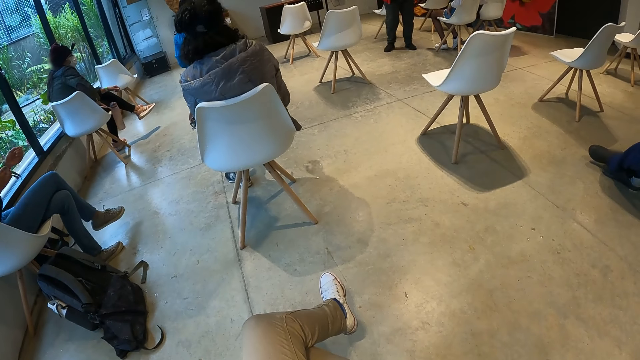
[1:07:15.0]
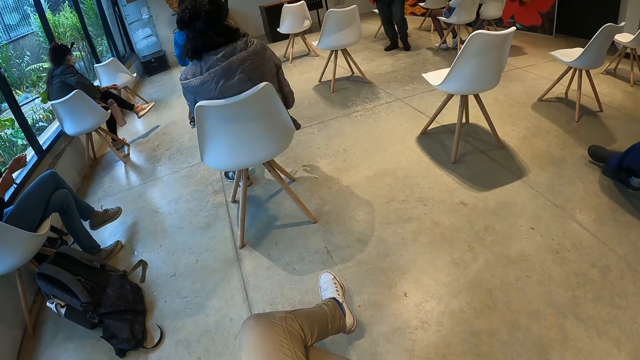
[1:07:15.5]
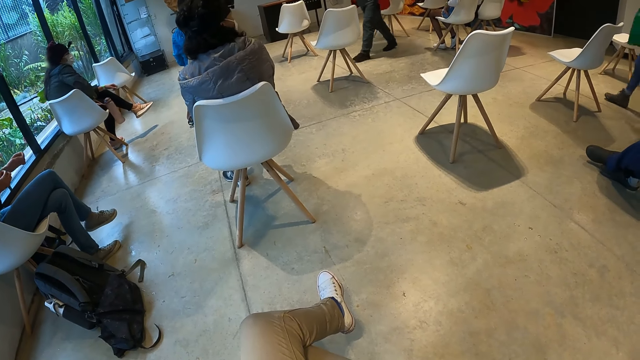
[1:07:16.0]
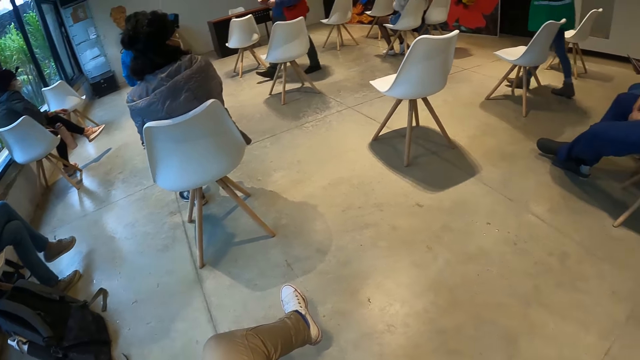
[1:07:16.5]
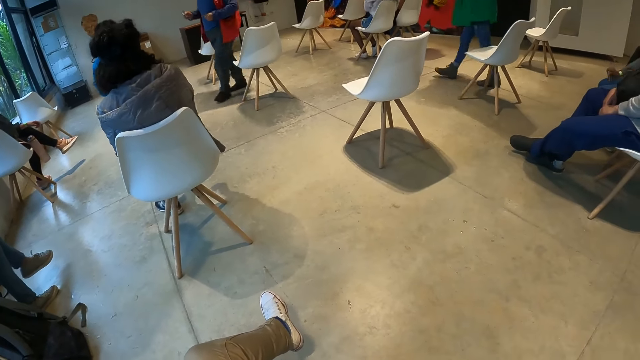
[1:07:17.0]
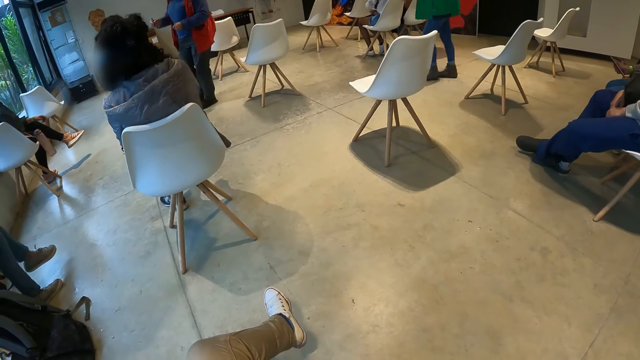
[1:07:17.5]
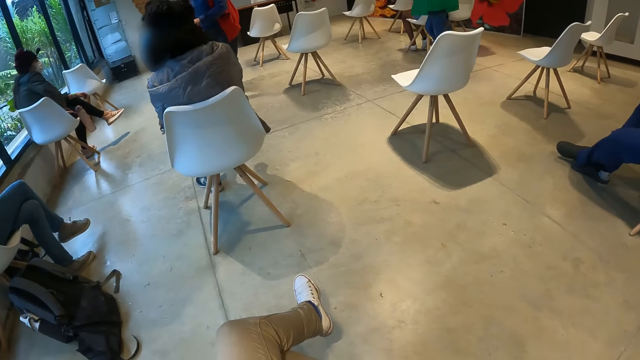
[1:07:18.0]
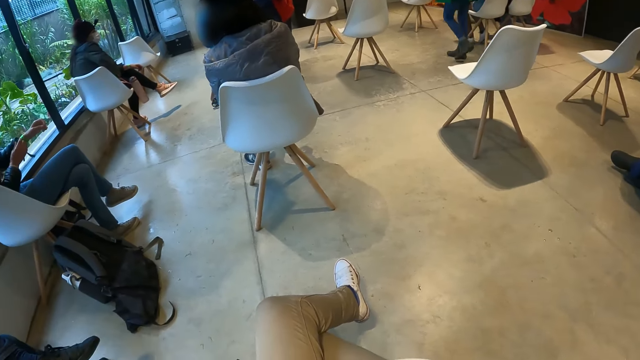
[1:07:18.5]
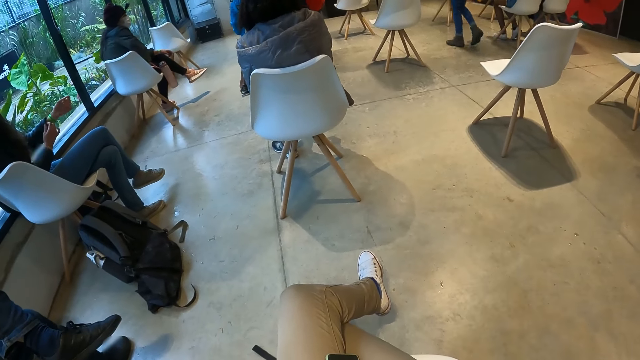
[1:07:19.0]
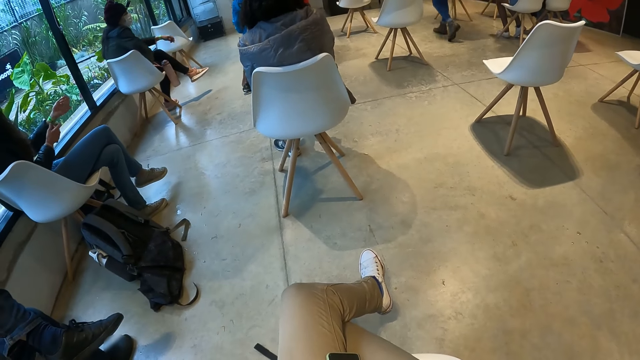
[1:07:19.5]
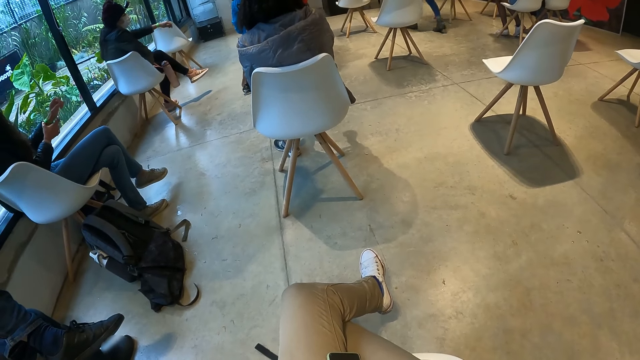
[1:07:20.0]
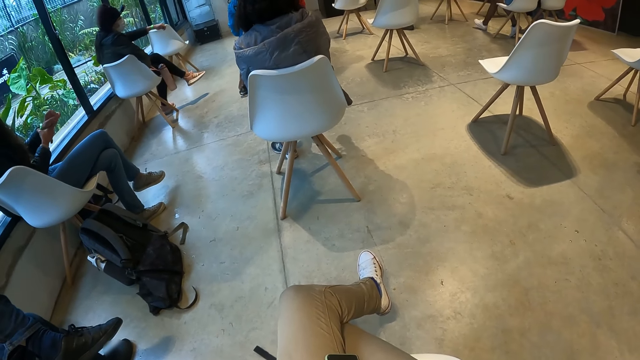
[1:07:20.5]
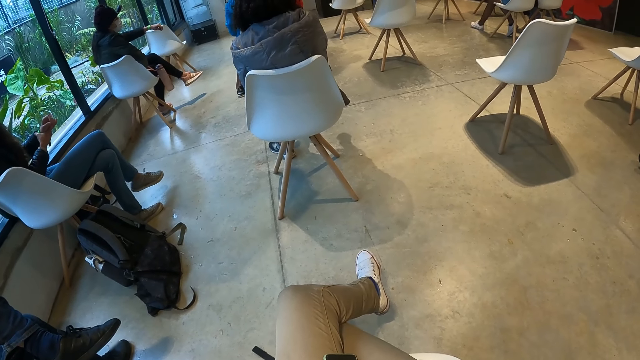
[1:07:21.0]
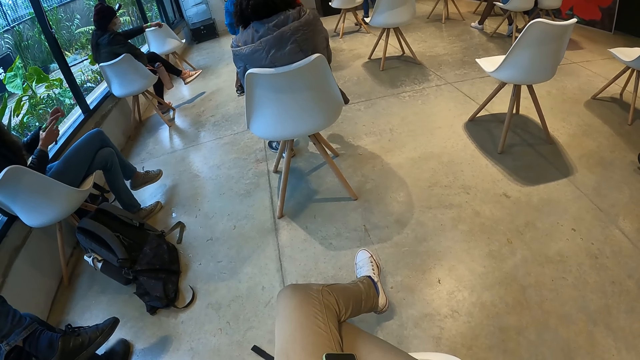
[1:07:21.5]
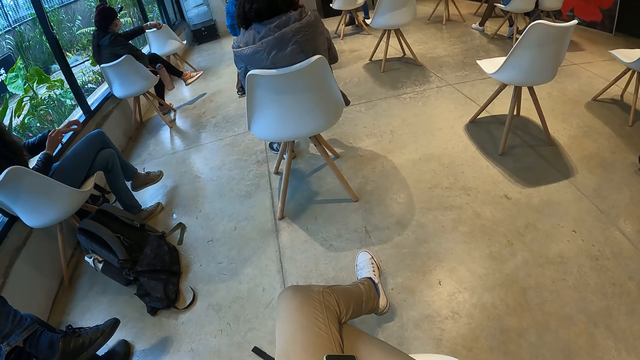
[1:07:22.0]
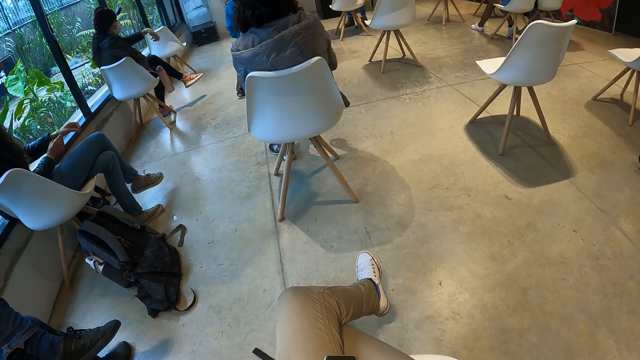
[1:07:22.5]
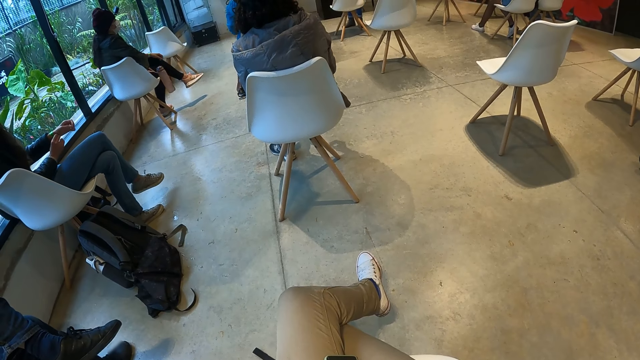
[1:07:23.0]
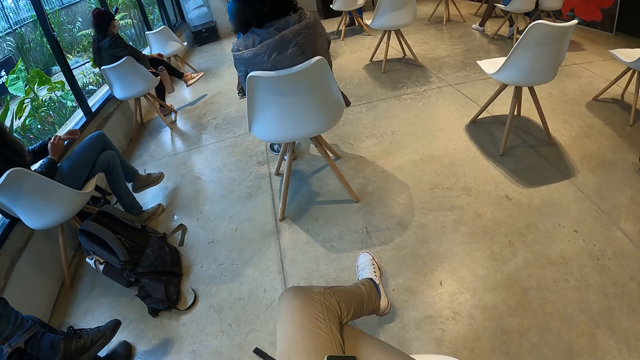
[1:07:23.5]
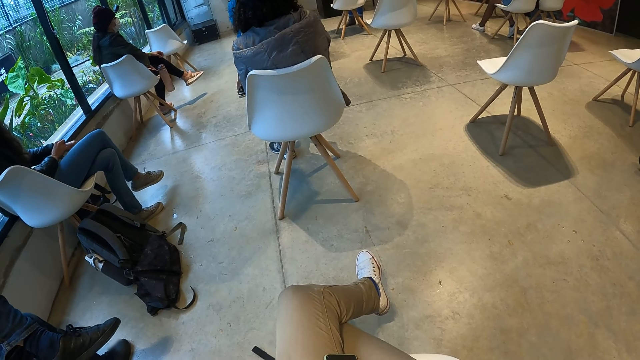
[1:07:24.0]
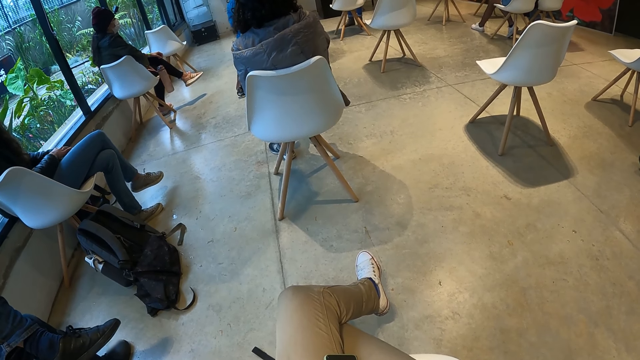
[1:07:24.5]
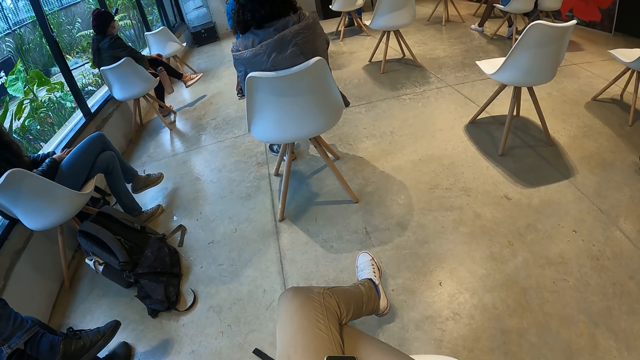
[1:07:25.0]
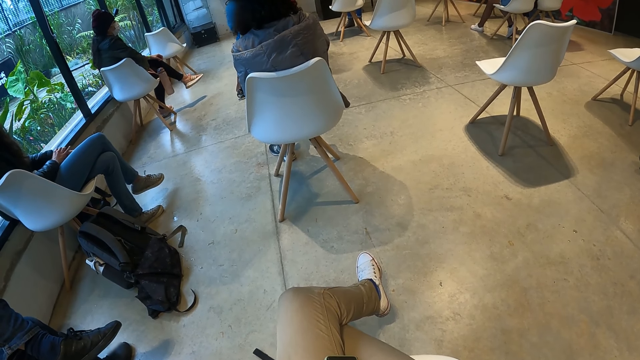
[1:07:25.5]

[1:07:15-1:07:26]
The camera wearer looks around.

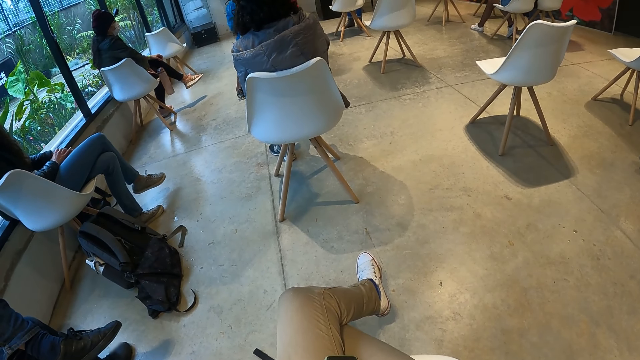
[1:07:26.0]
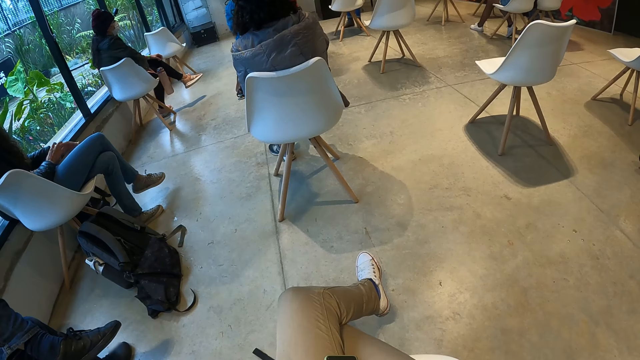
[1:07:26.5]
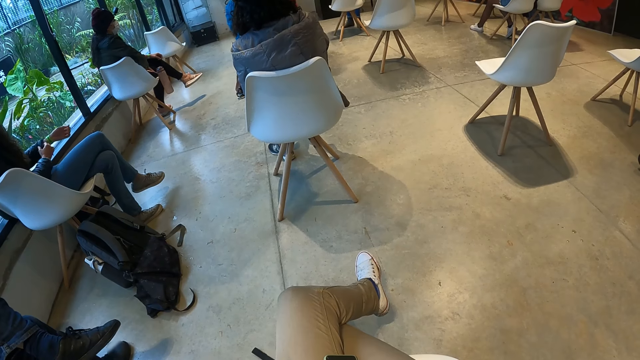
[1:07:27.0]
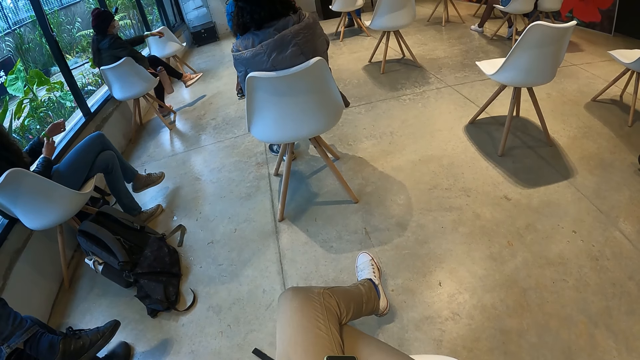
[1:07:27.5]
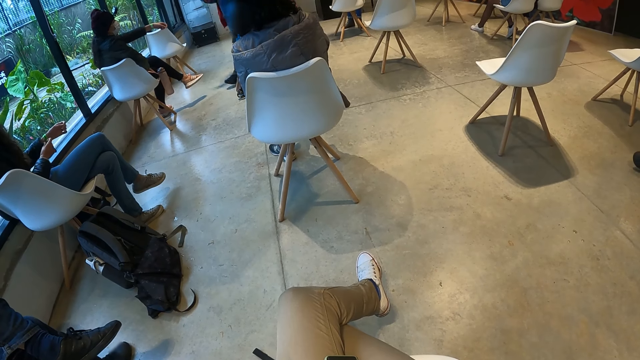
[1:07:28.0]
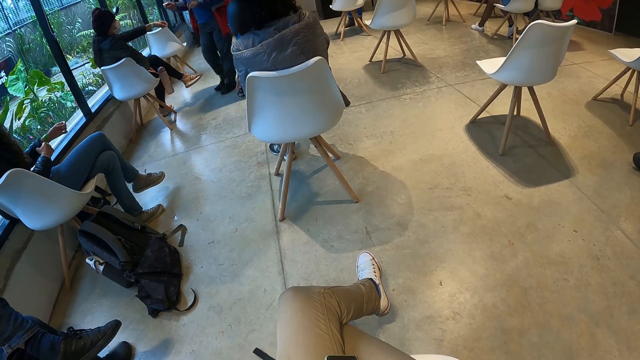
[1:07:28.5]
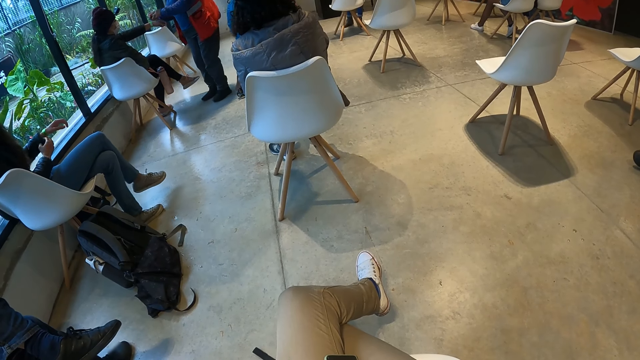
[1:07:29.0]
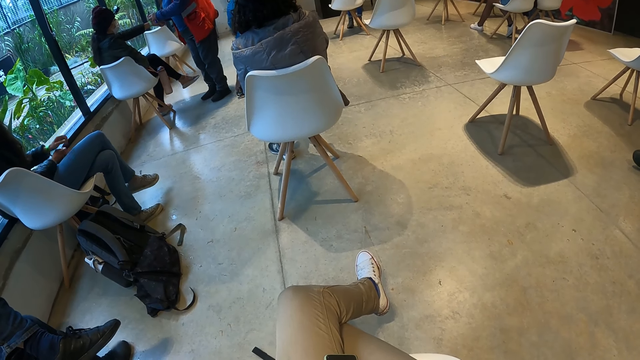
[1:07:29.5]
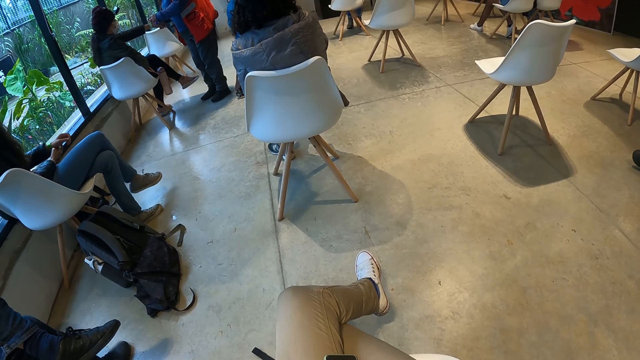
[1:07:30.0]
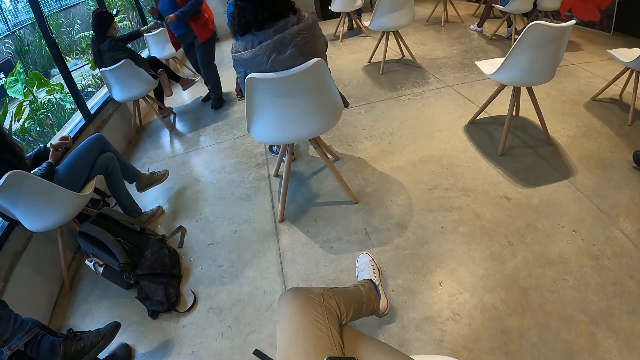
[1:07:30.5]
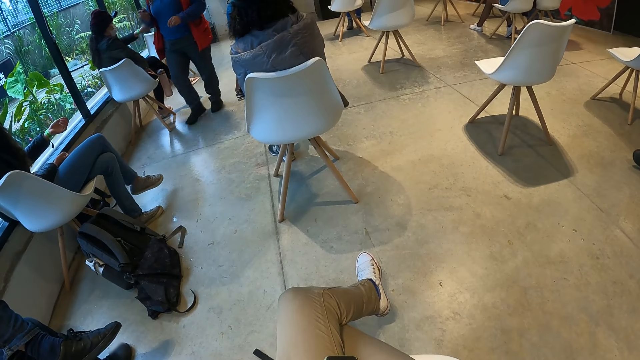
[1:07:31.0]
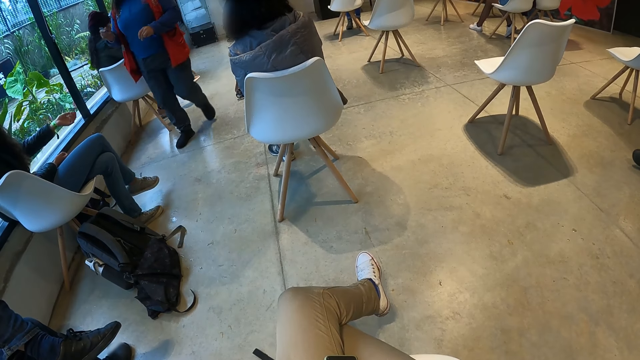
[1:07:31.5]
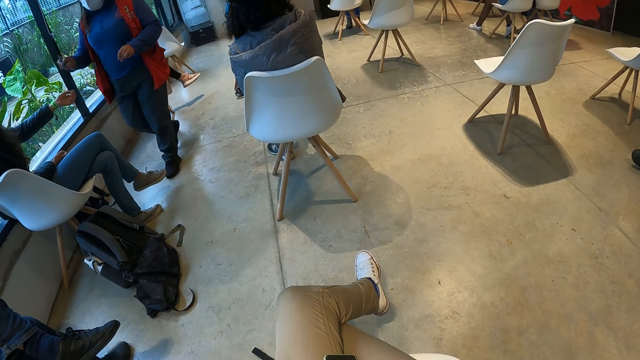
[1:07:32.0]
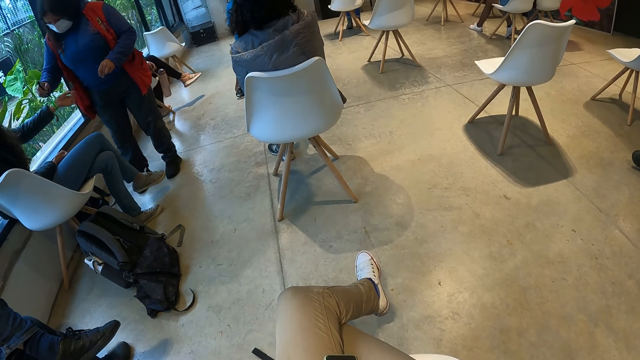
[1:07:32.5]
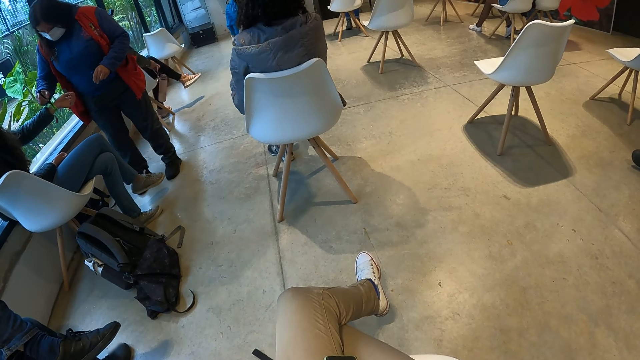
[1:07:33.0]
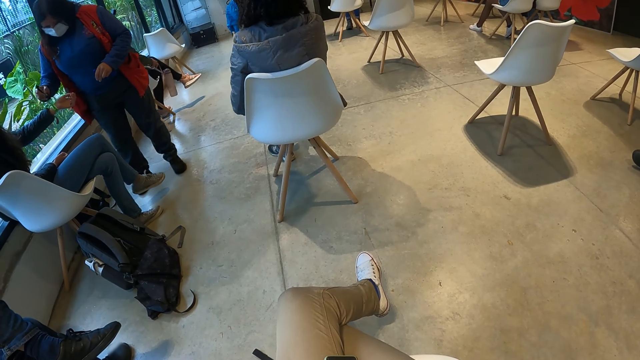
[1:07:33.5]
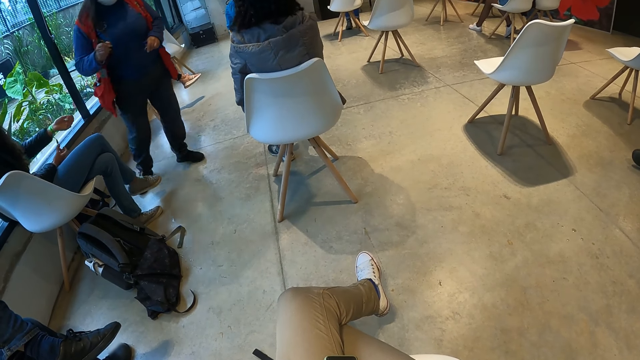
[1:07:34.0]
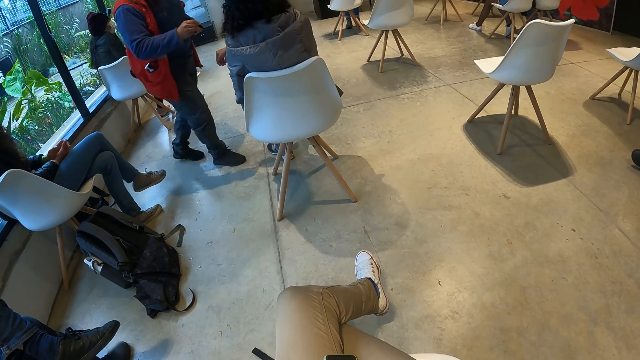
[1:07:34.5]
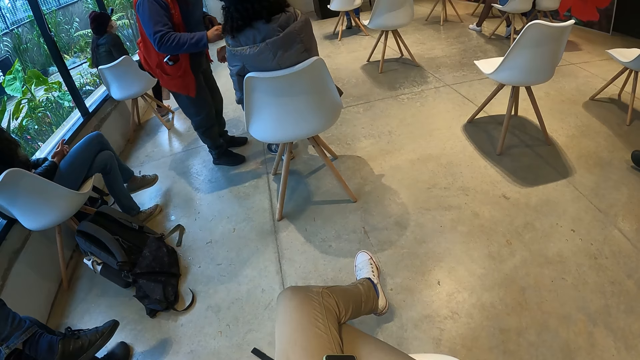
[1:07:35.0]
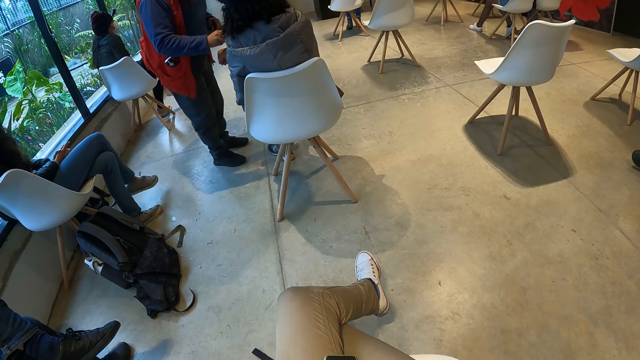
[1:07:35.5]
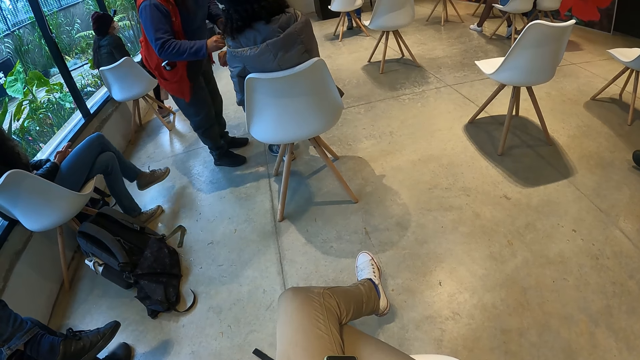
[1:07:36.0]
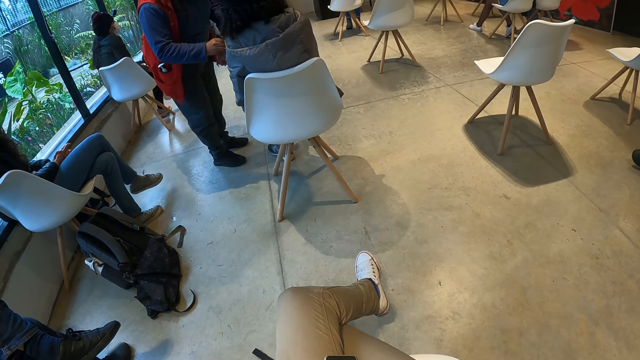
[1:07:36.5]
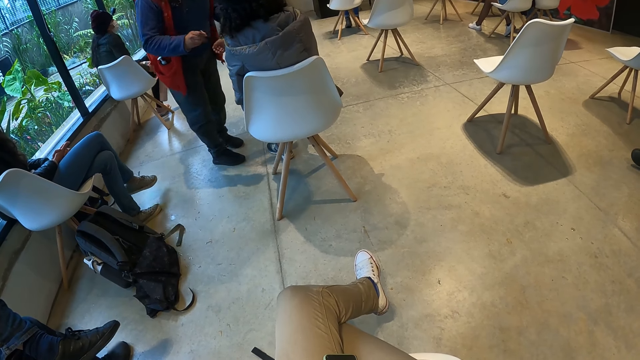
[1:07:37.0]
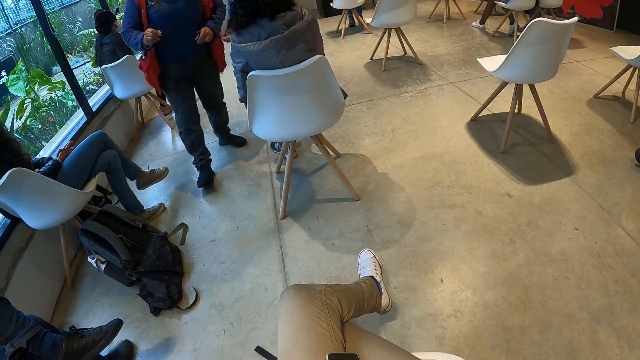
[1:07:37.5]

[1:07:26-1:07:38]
The woman marks a band on another woman's right hand with a marker in her left hand. The first woman marks a band on another woman's right hand with the marker in her left hand. The first woman marks a band on another woman's right hand with the marker in her right hand.
